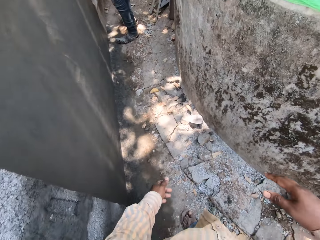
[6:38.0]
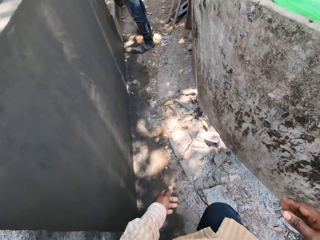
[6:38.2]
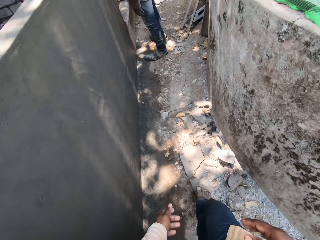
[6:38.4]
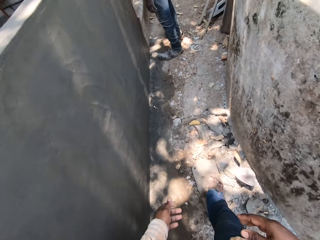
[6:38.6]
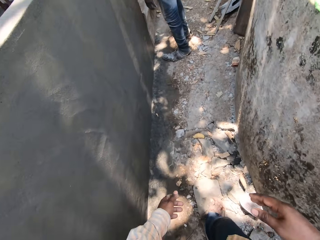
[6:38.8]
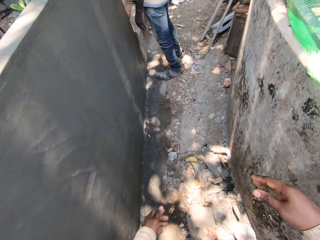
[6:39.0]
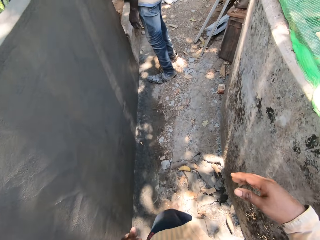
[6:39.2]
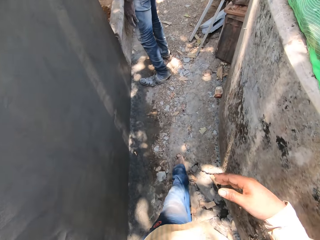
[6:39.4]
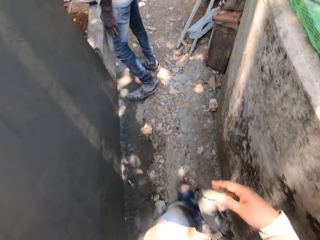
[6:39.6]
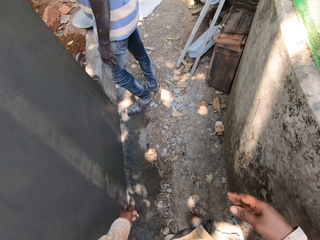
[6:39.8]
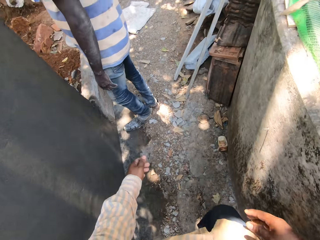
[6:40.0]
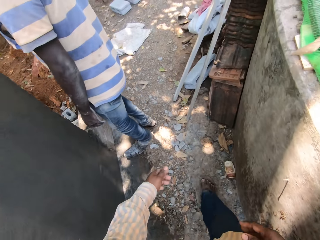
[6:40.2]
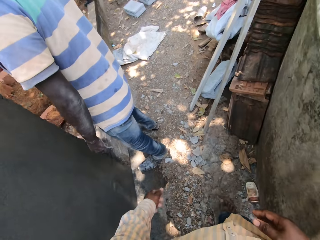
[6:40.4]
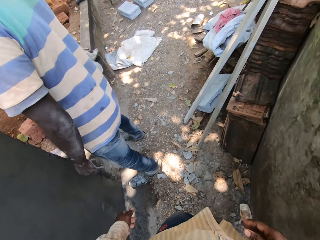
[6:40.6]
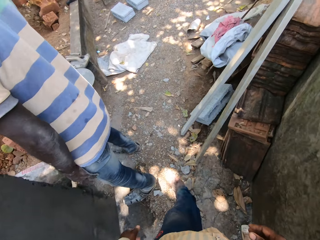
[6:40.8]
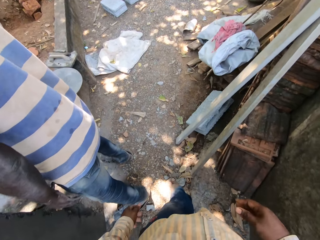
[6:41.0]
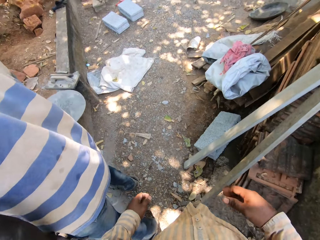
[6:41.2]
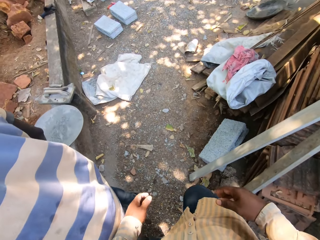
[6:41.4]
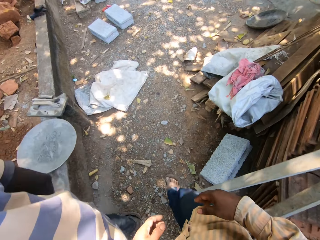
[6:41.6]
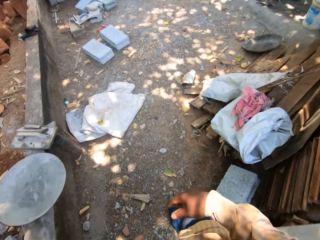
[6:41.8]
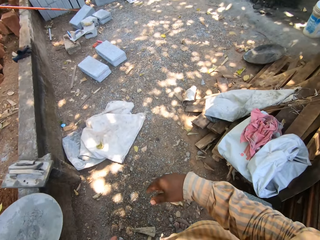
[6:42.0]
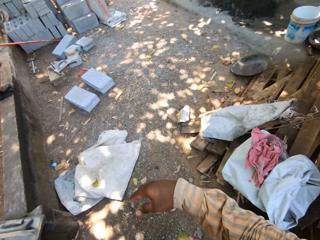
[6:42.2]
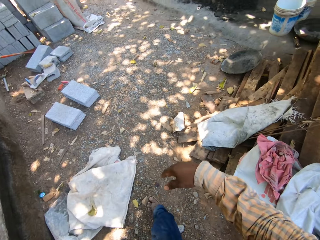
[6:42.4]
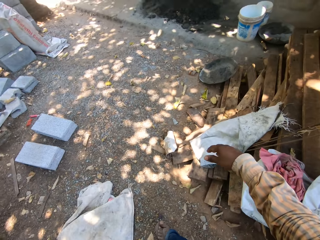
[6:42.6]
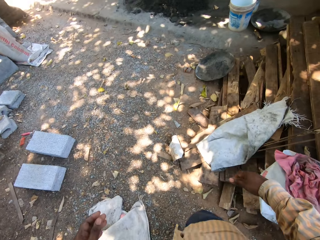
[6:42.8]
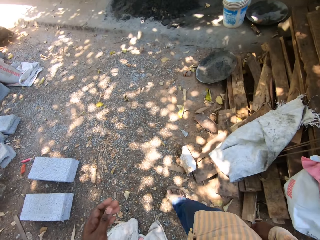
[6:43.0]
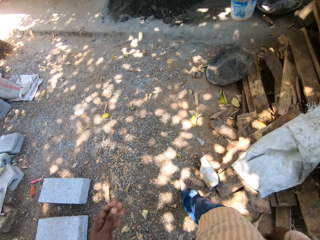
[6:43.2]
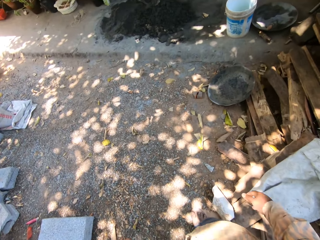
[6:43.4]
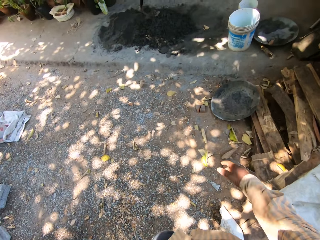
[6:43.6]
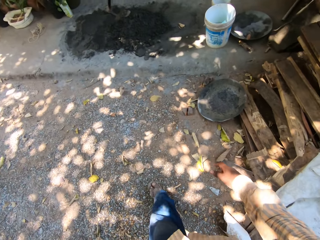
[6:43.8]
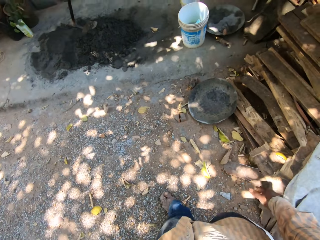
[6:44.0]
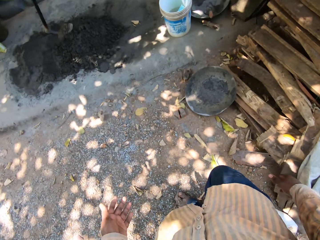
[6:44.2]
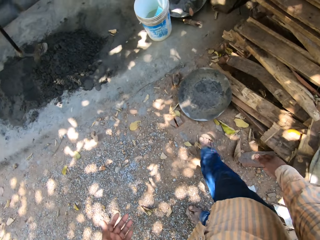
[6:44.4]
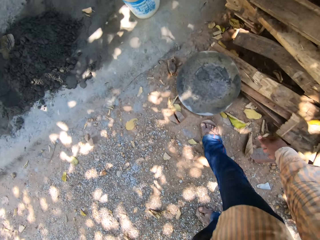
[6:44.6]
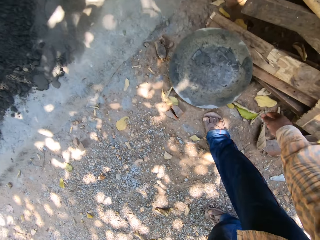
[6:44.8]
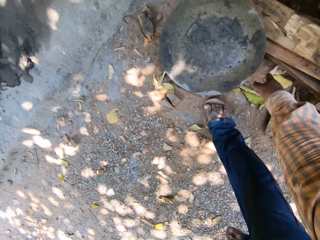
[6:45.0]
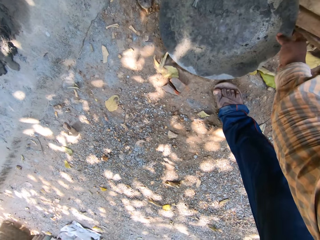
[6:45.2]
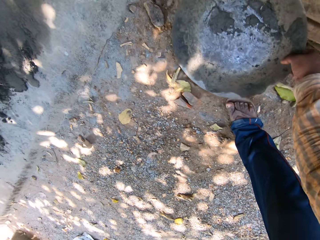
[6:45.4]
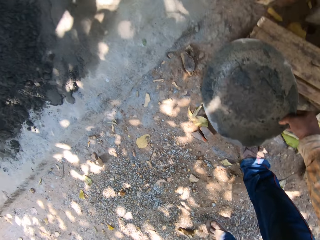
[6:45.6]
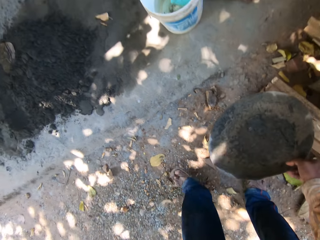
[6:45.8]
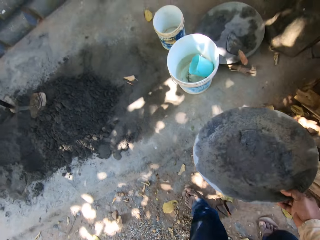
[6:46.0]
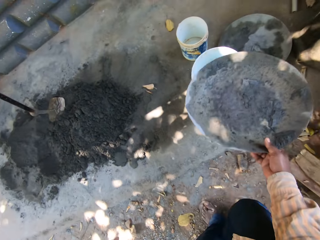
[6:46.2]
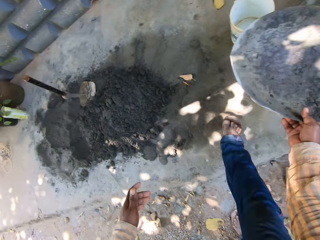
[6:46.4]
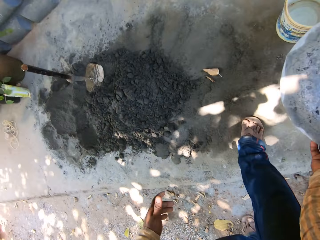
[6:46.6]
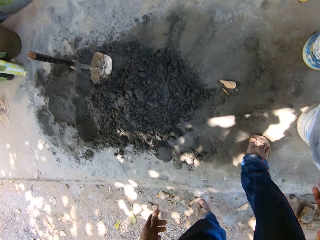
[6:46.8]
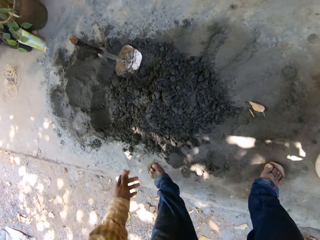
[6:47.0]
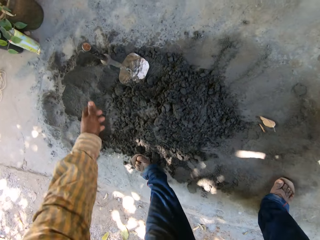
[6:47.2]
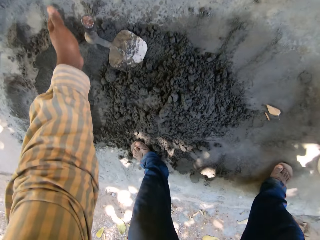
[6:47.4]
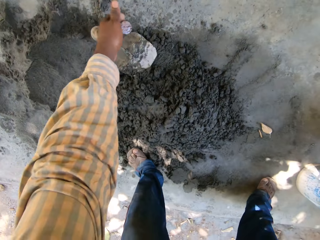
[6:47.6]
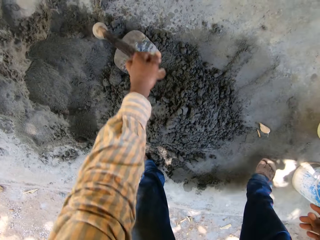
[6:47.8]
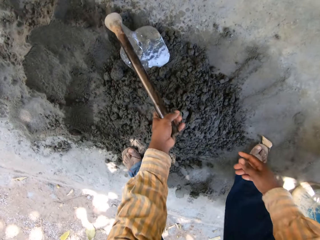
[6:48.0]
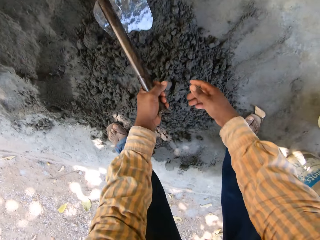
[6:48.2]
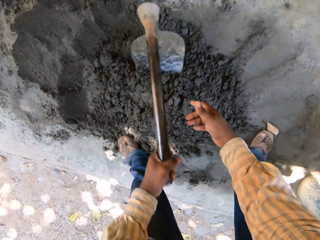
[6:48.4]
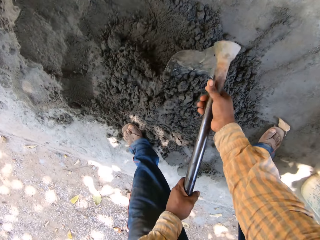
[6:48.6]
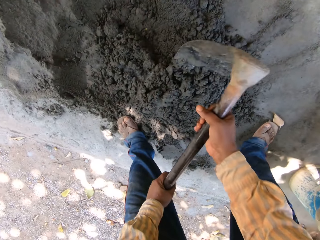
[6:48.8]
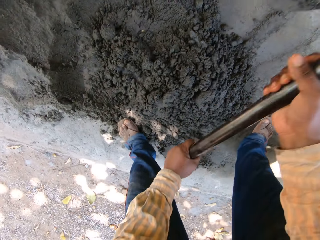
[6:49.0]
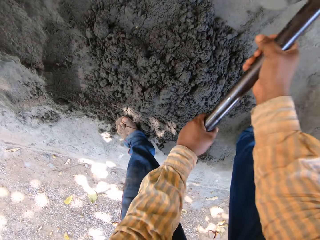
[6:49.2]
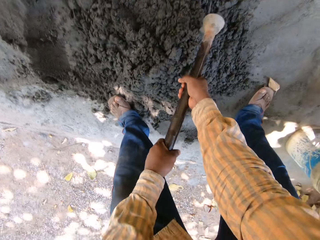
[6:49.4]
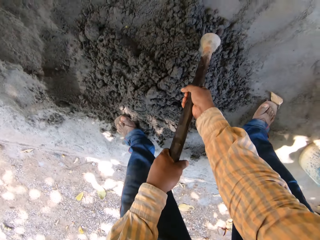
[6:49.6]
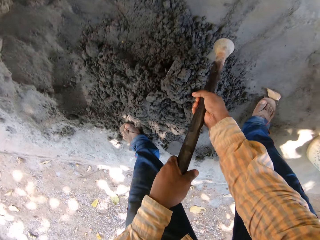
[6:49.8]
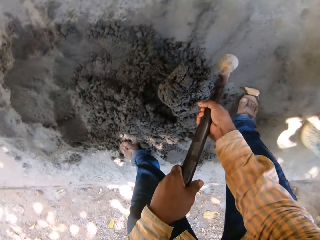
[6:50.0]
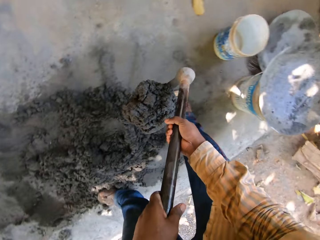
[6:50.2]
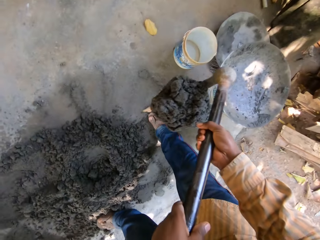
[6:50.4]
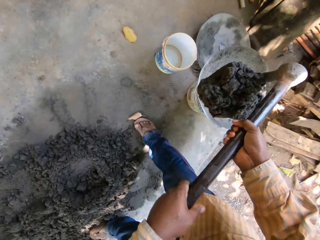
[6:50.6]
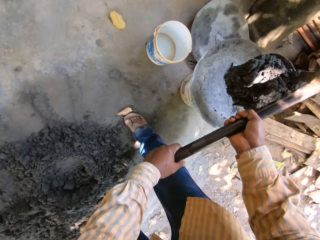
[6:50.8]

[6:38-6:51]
The camera wearer picks up a head pan from the ground with his right hand. He places the head pan on the bucket with his right hand. He grabs the hoe on the ground with his left hand. He gathers mortar on the ground with the hoe in both hands. He packs mortar from the ground with the hoe in both hands.

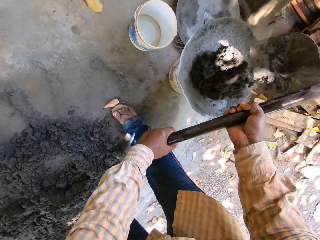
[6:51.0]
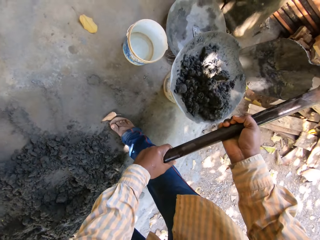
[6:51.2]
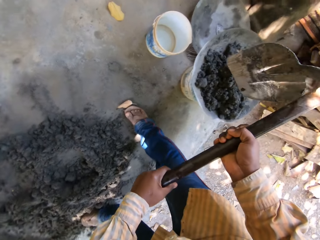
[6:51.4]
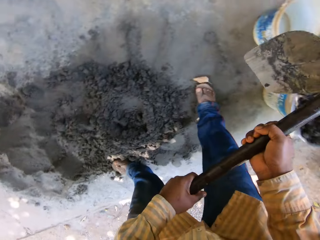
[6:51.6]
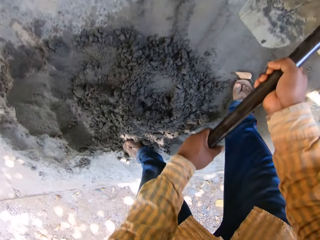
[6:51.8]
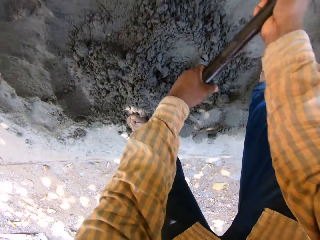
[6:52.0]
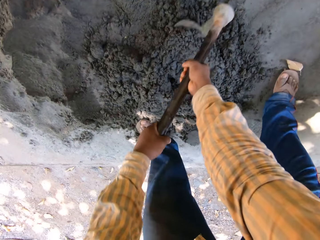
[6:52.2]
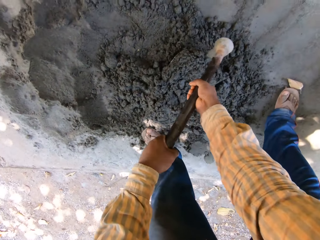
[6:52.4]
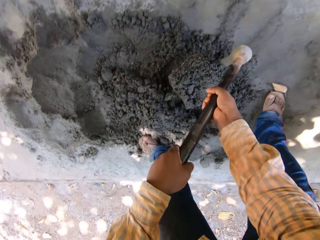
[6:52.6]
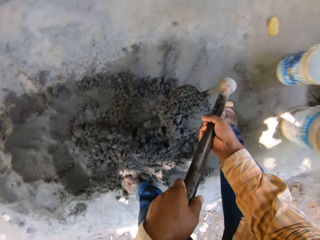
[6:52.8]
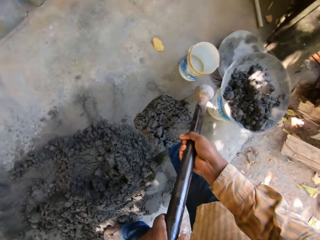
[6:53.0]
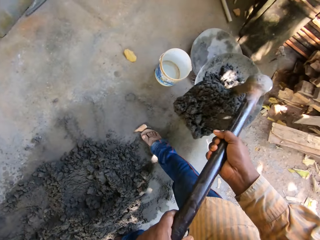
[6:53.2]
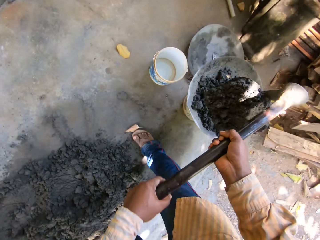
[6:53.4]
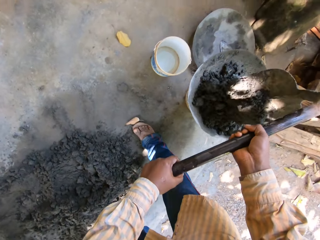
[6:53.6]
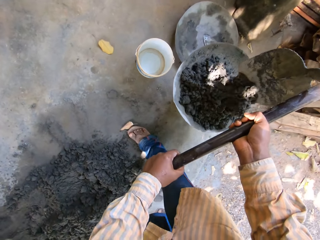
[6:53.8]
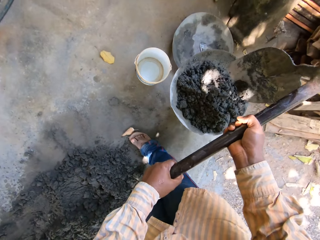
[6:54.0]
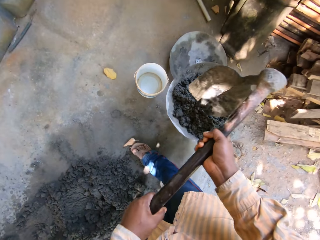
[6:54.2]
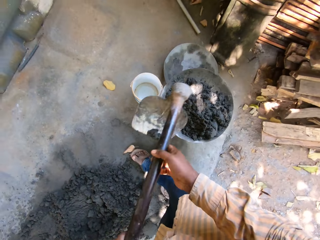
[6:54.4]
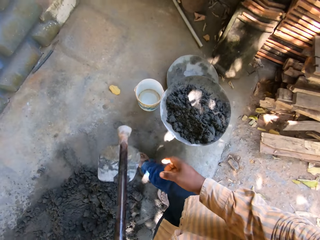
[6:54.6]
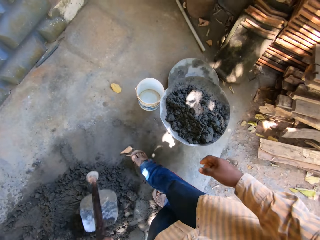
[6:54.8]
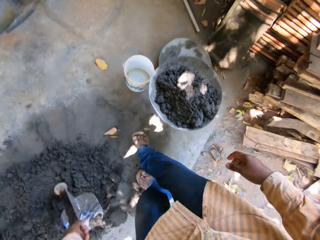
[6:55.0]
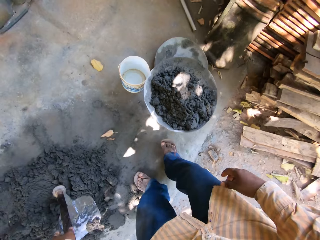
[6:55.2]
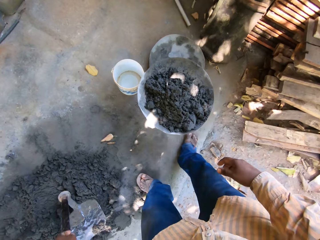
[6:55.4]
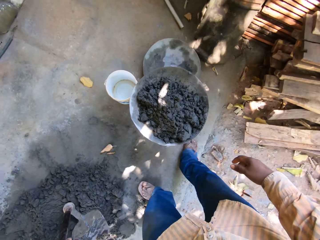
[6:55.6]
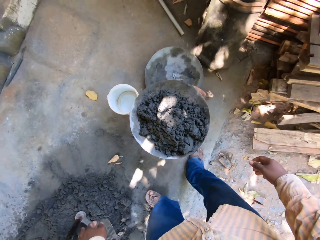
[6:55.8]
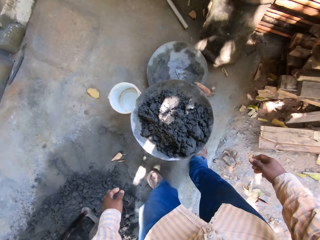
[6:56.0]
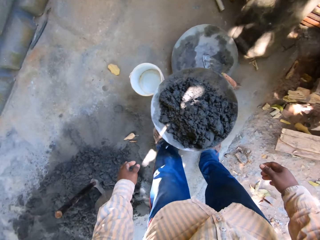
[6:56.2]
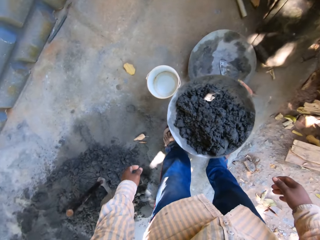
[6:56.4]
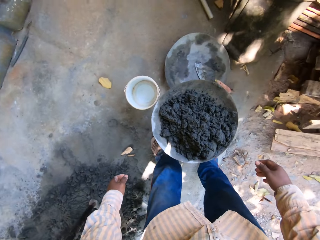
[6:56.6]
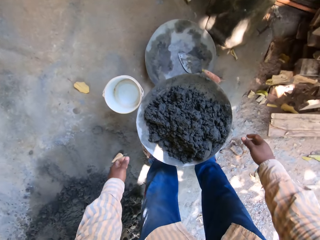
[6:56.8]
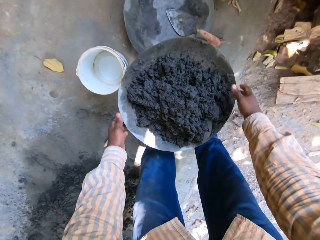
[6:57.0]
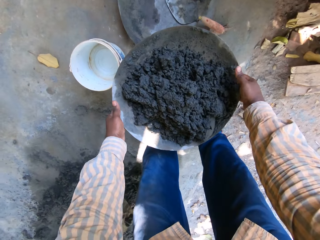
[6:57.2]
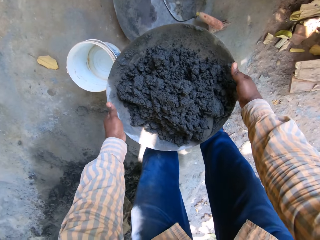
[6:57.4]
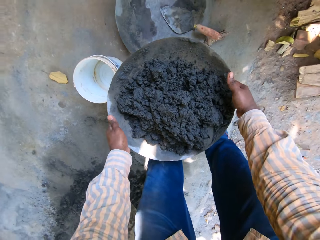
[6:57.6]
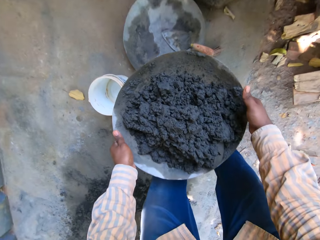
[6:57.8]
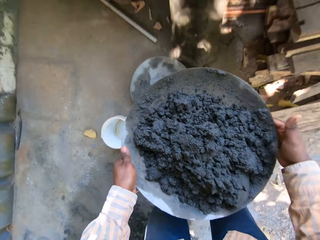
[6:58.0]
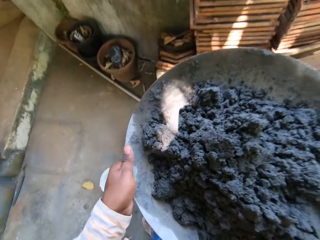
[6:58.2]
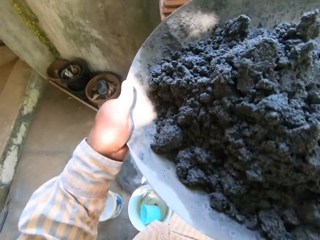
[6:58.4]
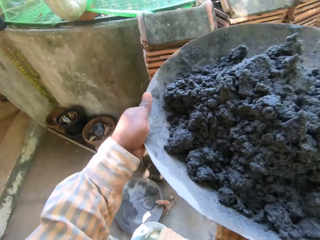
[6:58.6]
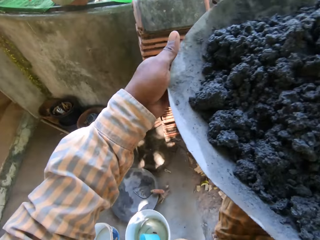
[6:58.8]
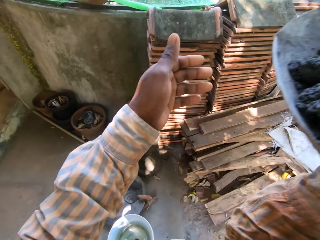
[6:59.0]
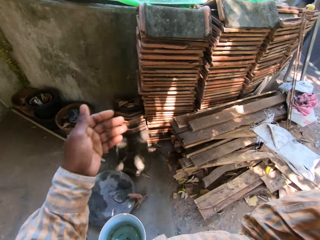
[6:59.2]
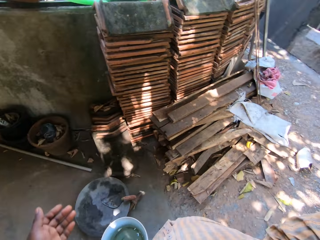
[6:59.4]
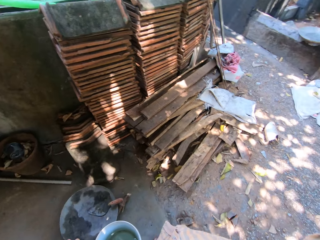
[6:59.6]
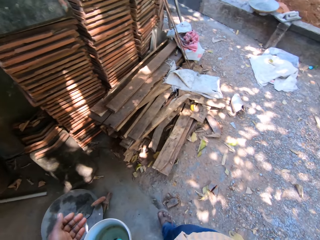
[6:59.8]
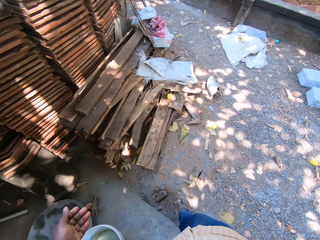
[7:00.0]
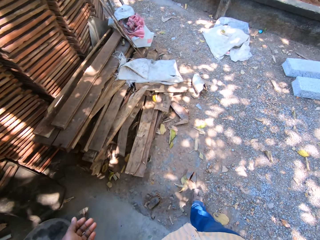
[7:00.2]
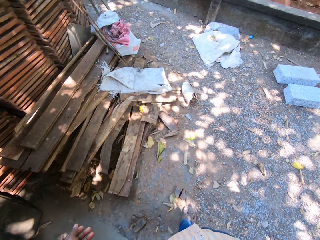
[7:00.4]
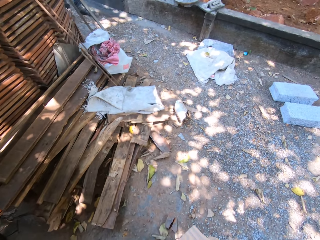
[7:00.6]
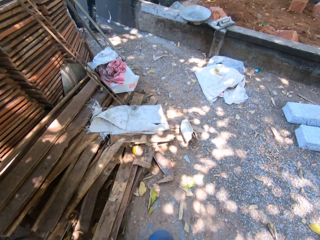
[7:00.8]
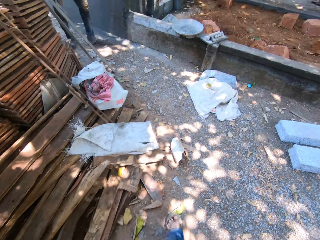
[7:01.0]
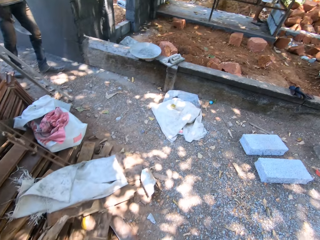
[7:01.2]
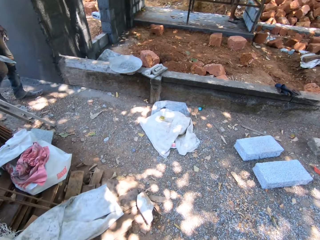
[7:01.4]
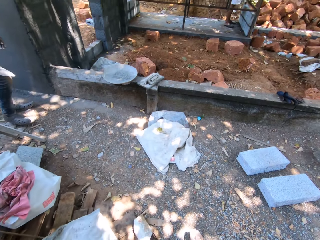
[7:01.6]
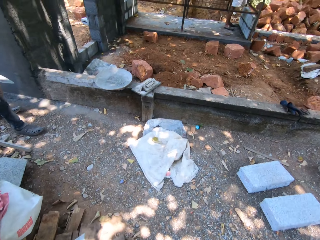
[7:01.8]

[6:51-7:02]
The camera wearer drops the mortar in the head pan with the hoe in both hands. He packs mortar from the ground with the hoe in both hands. He drops the mortar in the head pan with the hoe in both hands. He drops the hoe on the ground with his left hand. He picks up the head pan from the bucket with both hands. He puts the head pan on his head with his right hand. He walks around.
